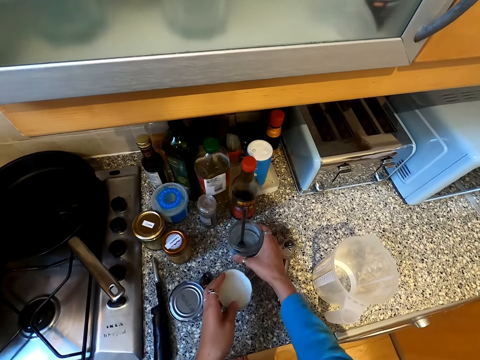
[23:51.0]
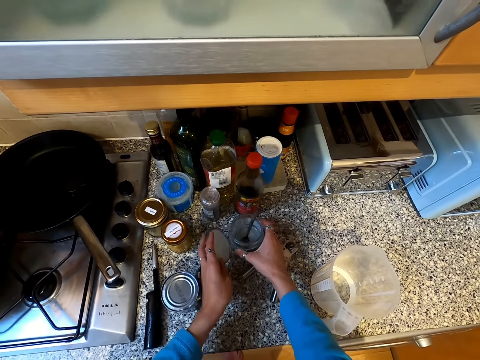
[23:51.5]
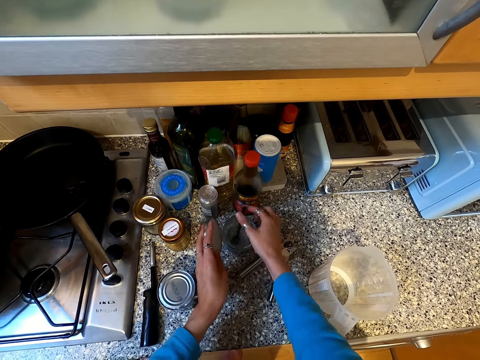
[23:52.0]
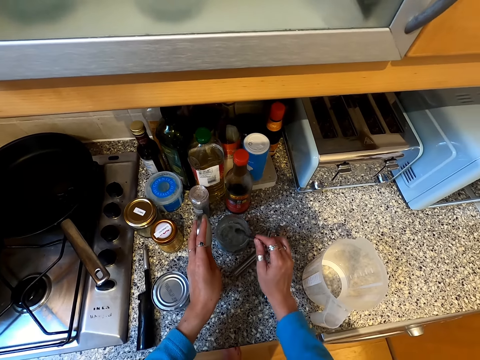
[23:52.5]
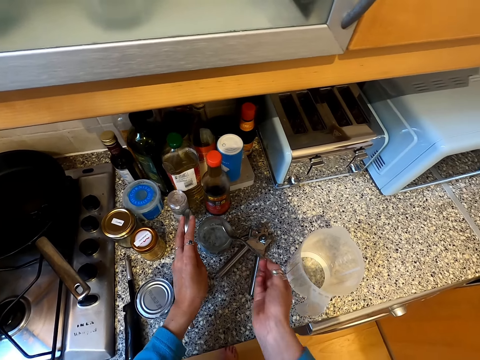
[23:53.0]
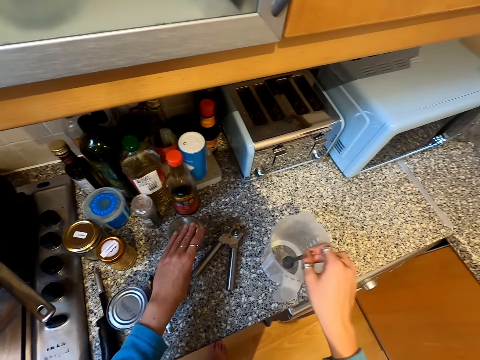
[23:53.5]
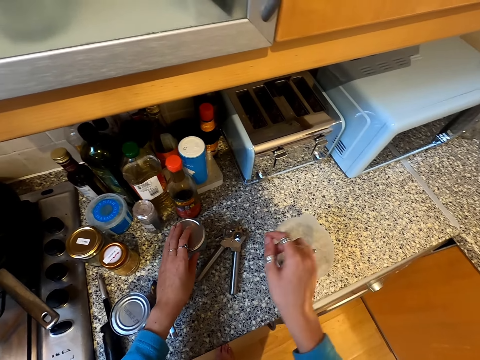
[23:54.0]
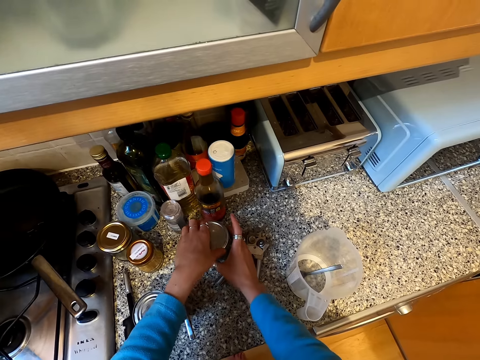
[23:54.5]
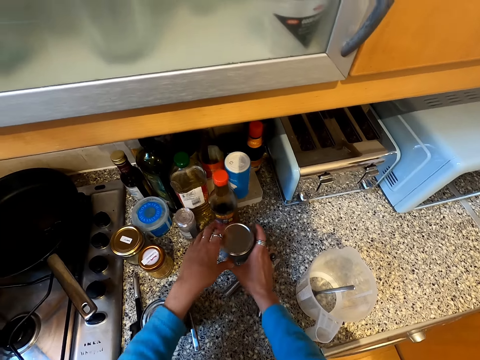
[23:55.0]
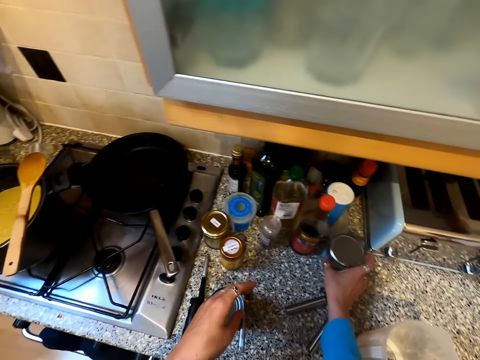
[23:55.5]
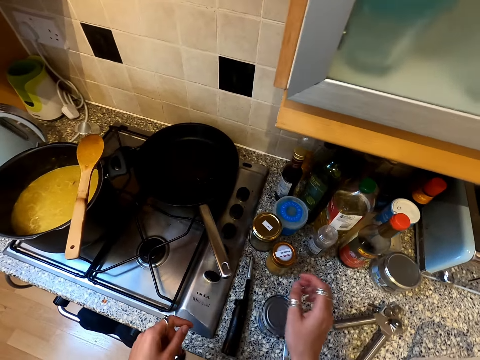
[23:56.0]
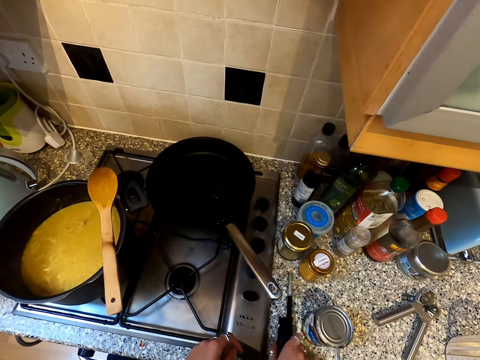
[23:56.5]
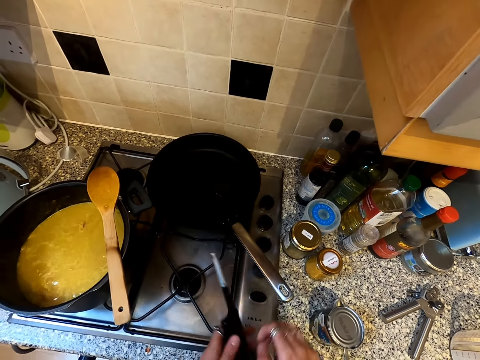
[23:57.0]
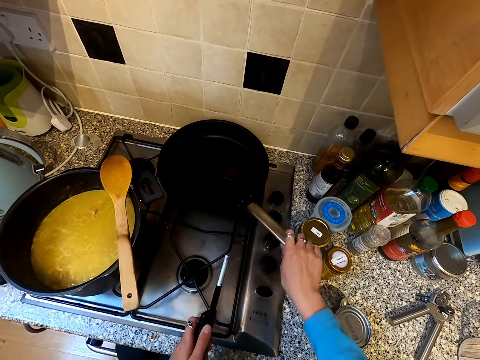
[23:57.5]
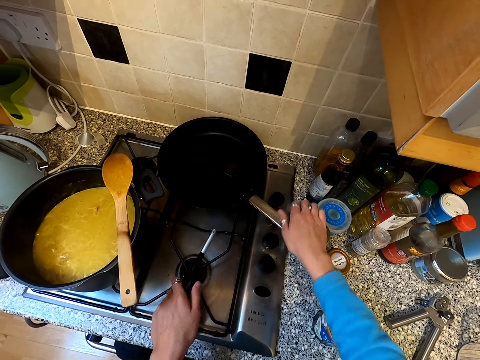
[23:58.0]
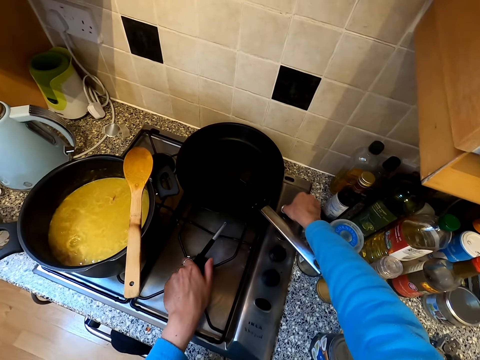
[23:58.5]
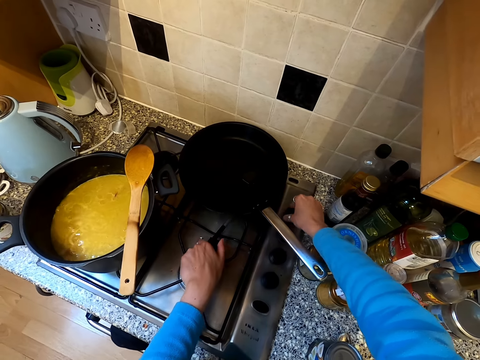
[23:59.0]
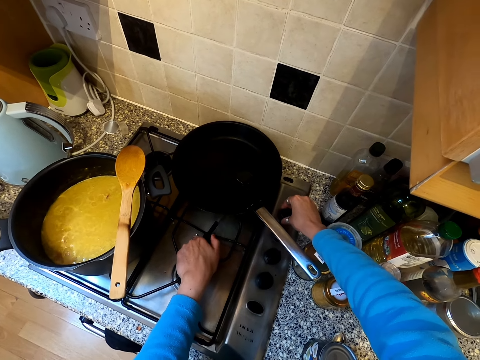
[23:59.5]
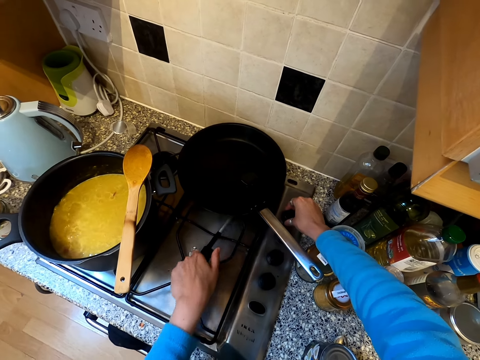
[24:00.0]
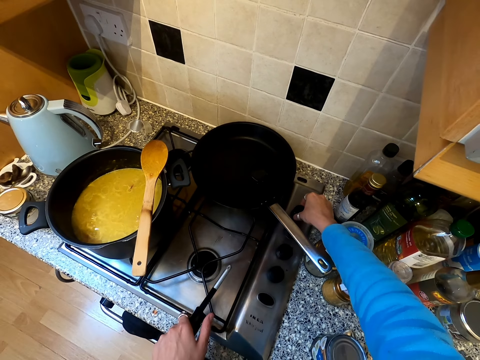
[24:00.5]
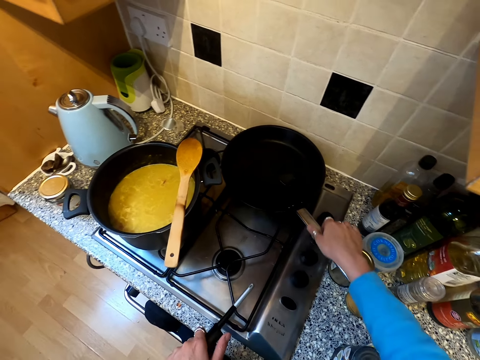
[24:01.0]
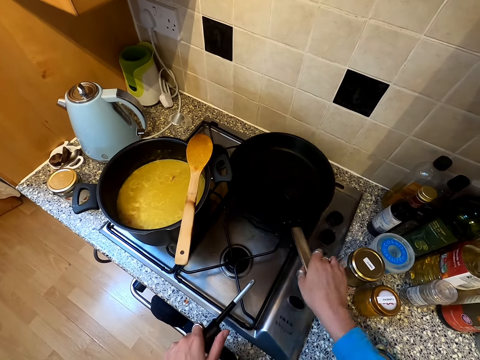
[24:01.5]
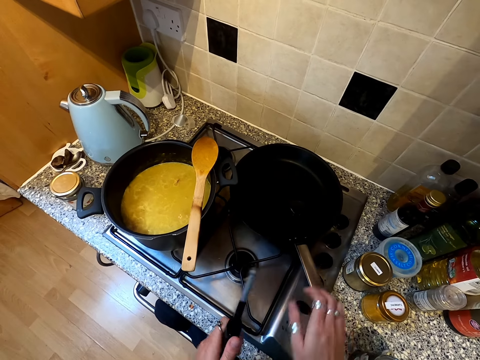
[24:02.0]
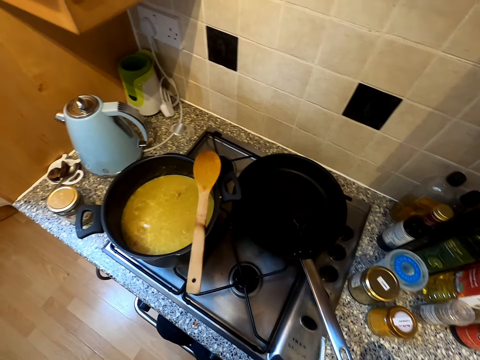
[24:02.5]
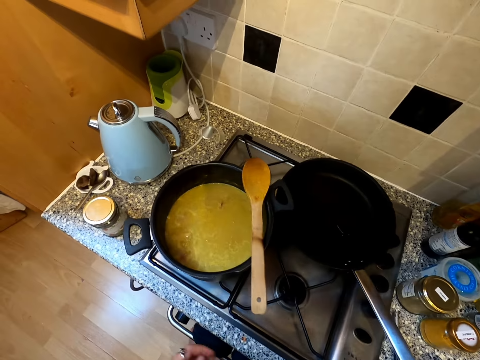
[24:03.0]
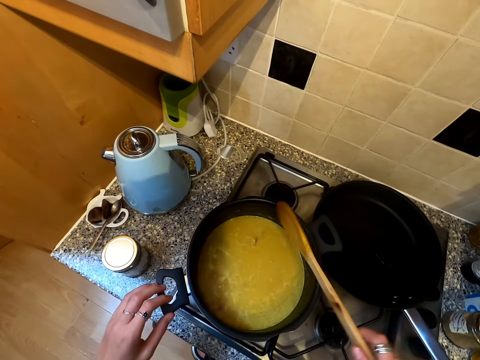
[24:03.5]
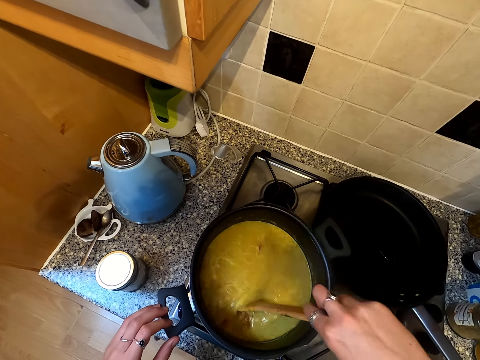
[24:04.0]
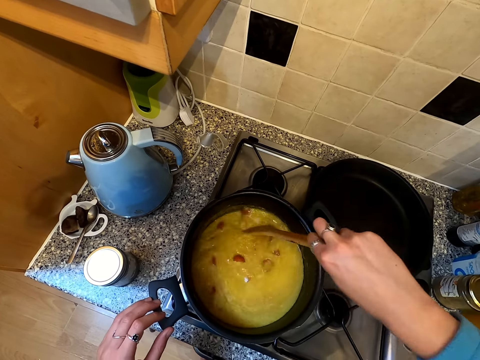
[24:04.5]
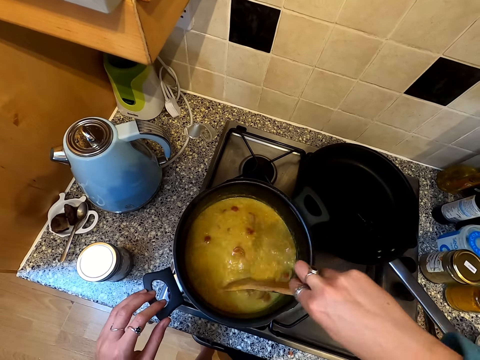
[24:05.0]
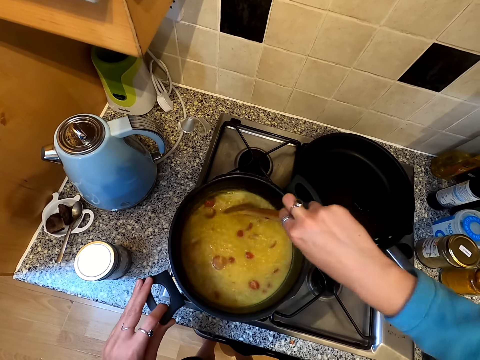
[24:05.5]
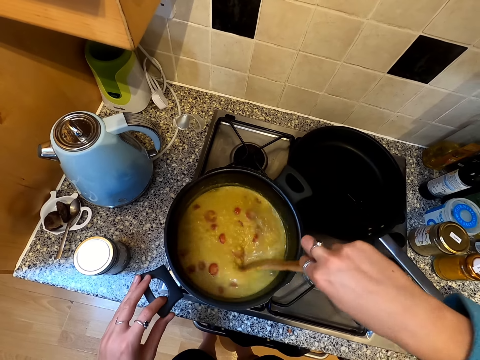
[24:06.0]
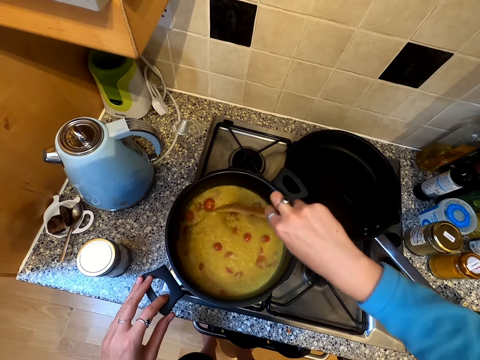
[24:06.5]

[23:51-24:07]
The camera wearer places the container on the counter. They remove the spoon. They close the container. They put the spoon in the jug. They move the can aside. They pick the lighter. They move the saucepan on the cooker. They open the knob. They light the cooker. They pull the pan on the cooker. They stir the food.

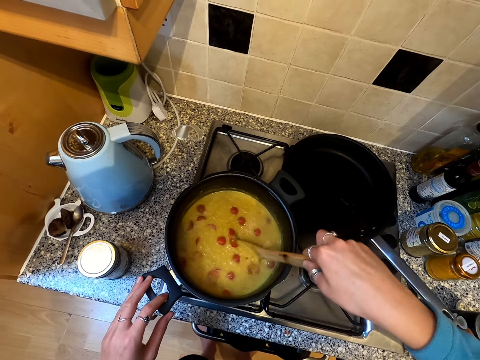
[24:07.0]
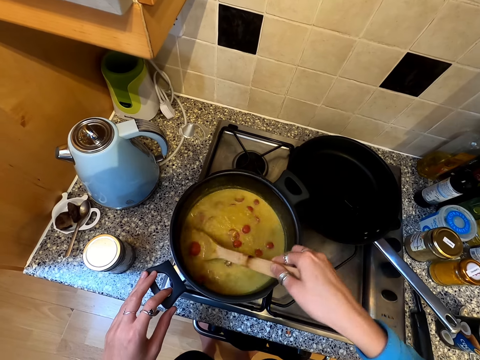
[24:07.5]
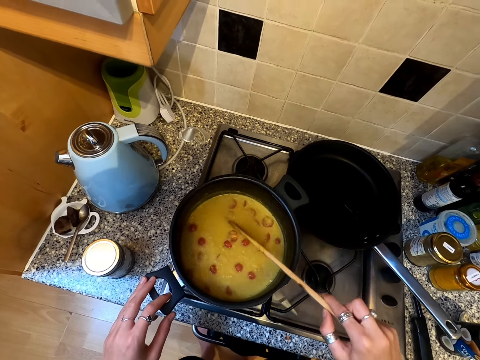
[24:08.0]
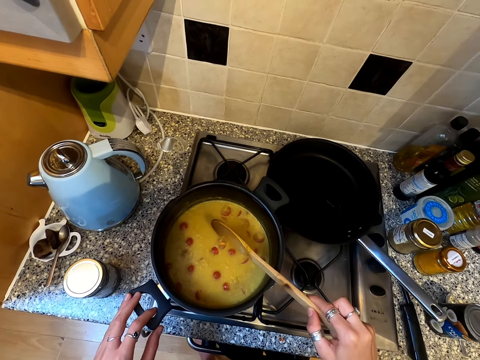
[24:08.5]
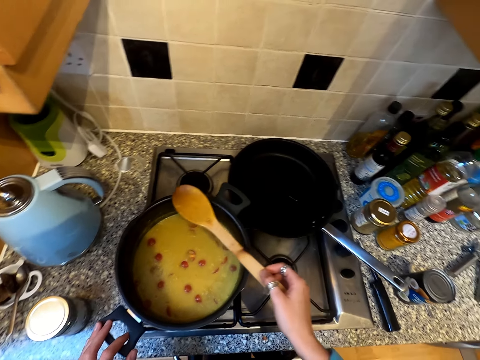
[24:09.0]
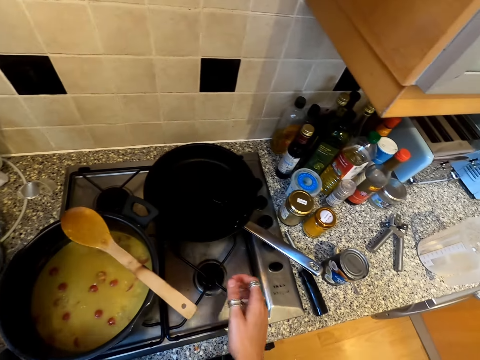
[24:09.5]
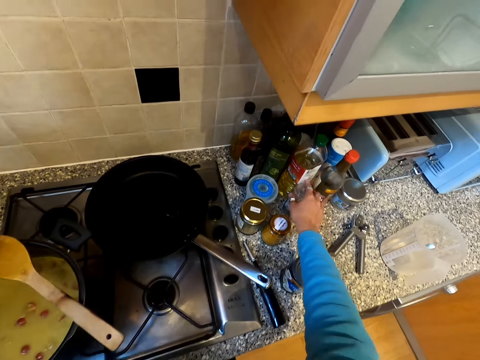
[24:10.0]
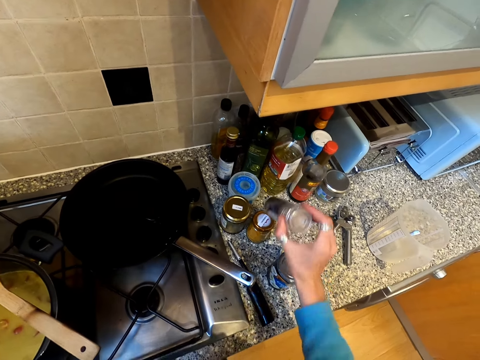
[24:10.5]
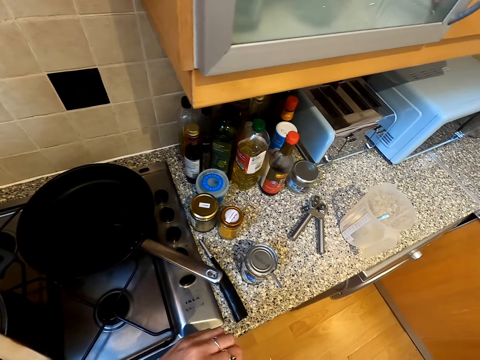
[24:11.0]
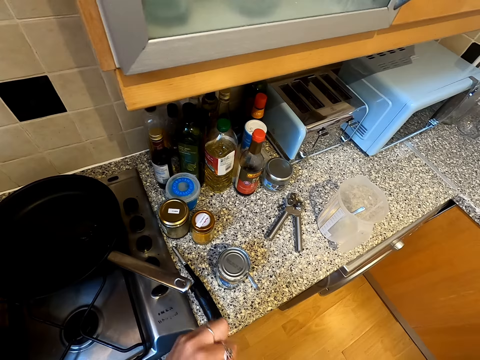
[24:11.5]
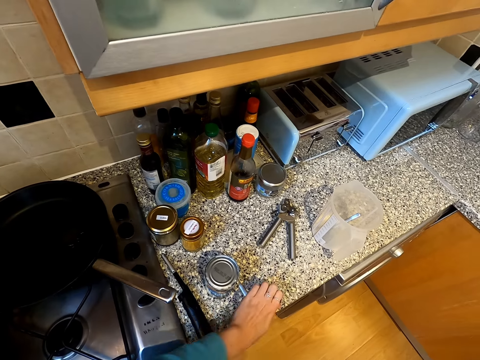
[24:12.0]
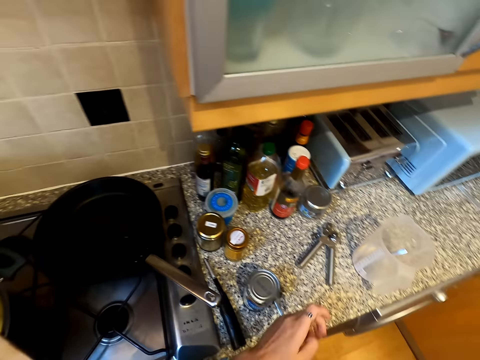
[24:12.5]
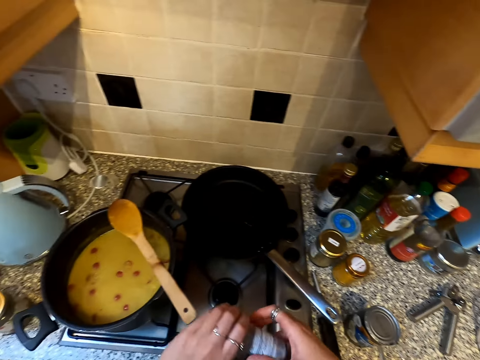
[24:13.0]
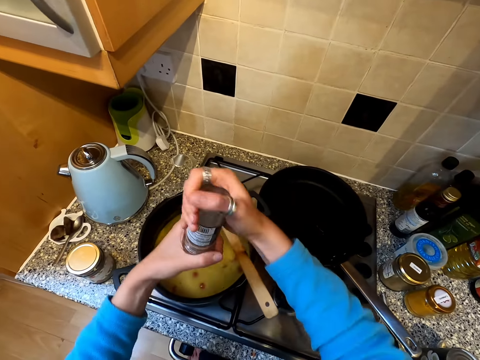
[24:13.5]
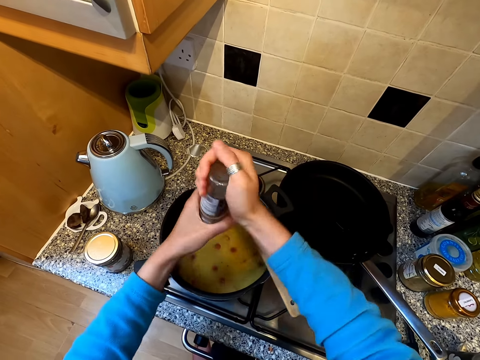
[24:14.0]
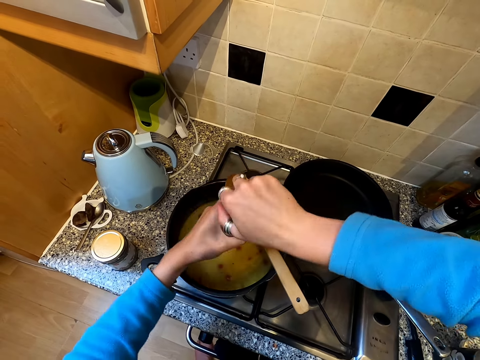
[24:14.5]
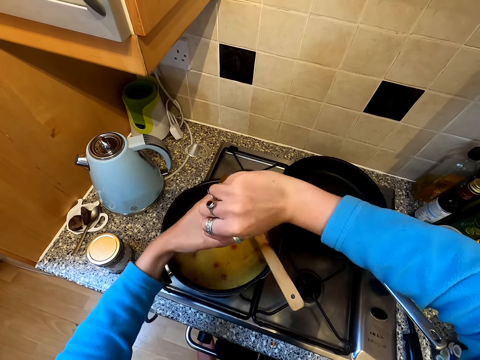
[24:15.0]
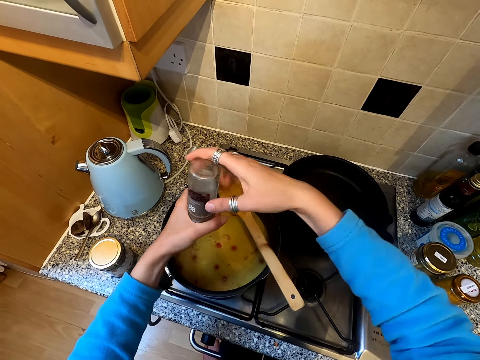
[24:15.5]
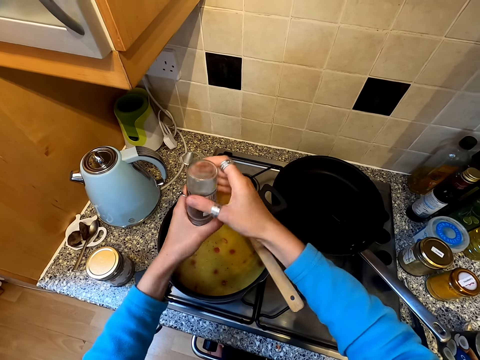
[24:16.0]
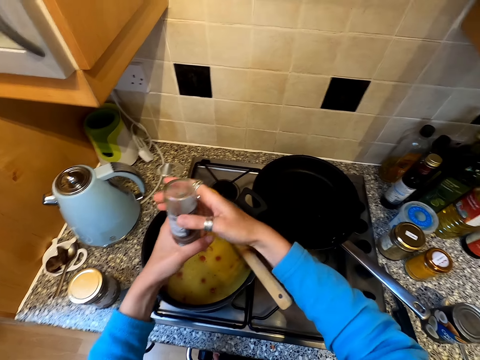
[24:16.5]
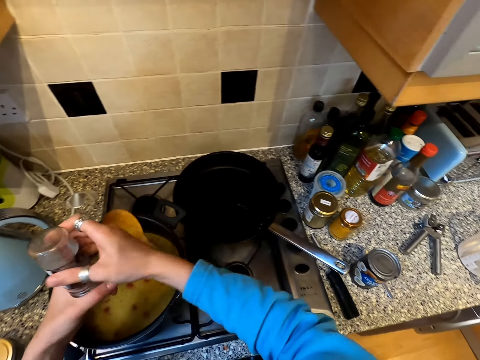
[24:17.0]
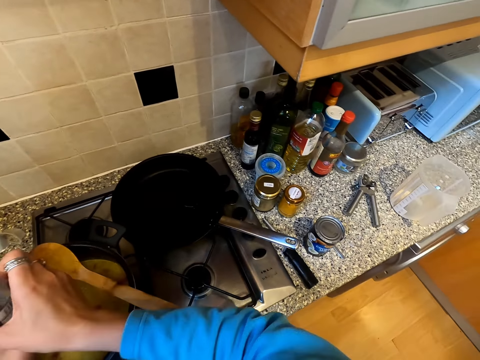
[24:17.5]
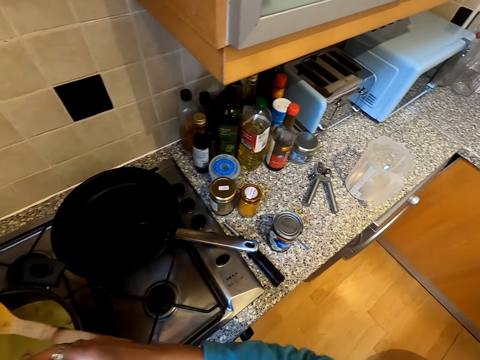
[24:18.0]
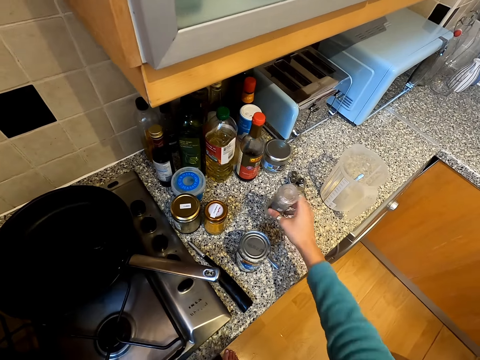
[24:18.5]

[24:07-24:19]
The camera wearer puts down the spoon. They pick something. They open the can. They pour something on the meal.
